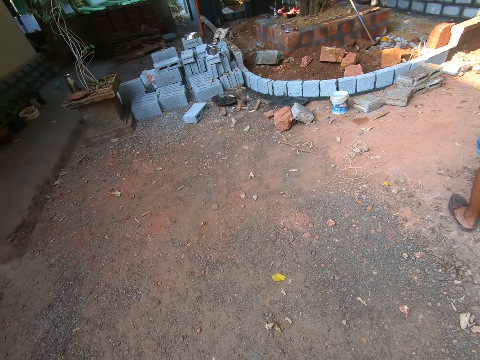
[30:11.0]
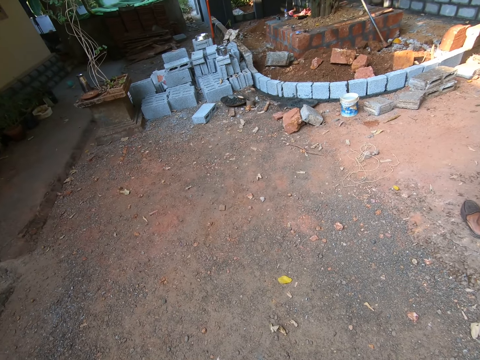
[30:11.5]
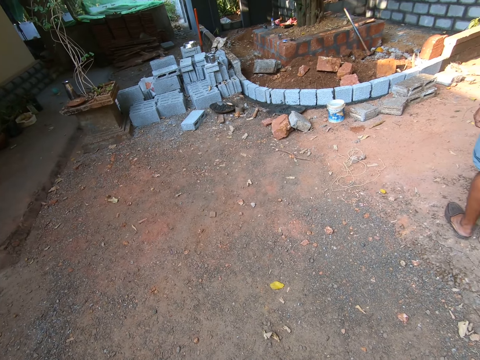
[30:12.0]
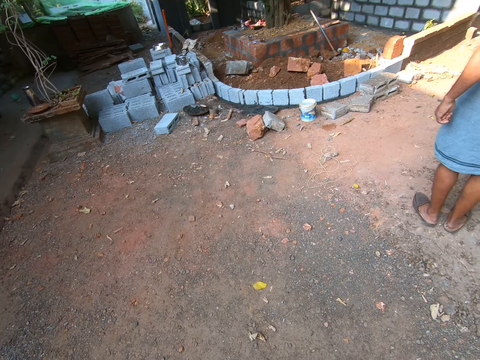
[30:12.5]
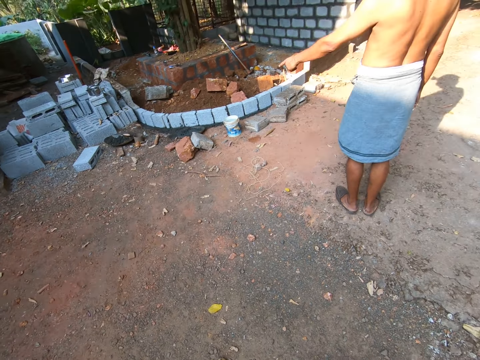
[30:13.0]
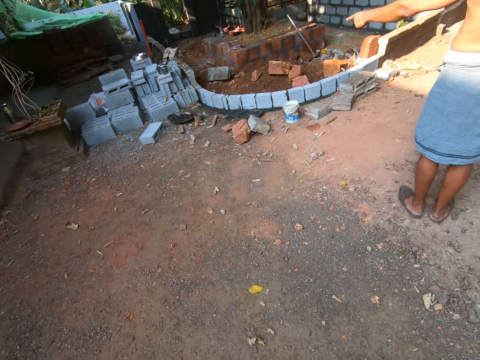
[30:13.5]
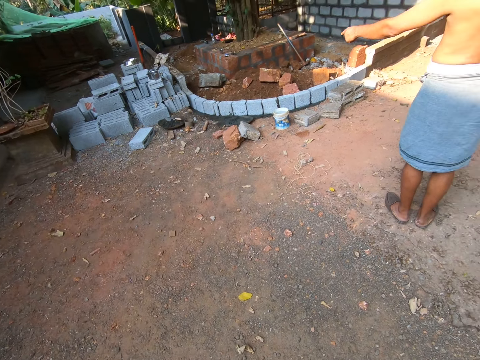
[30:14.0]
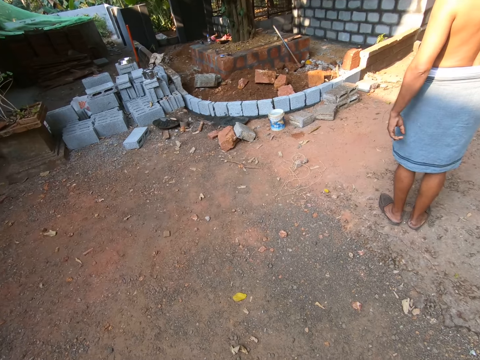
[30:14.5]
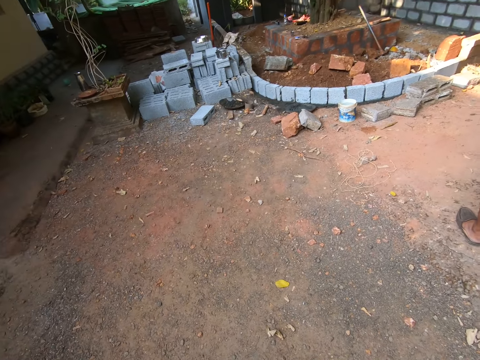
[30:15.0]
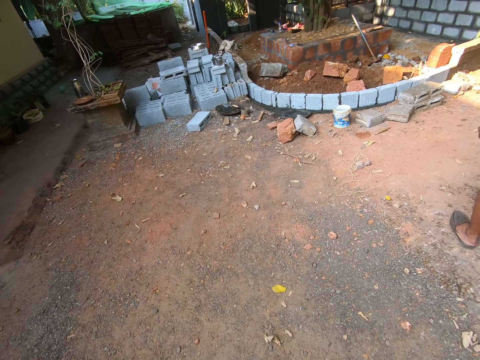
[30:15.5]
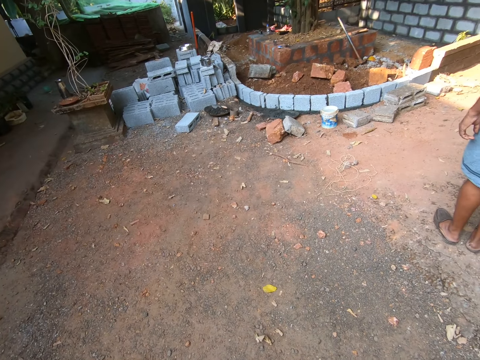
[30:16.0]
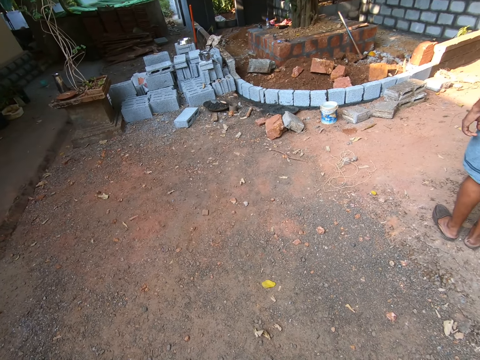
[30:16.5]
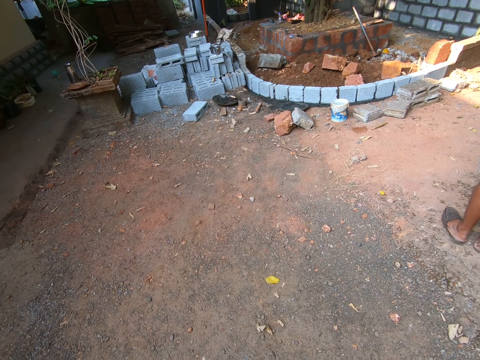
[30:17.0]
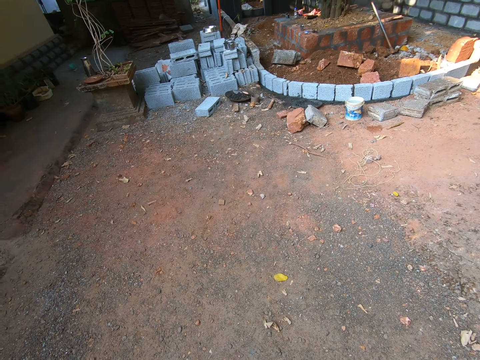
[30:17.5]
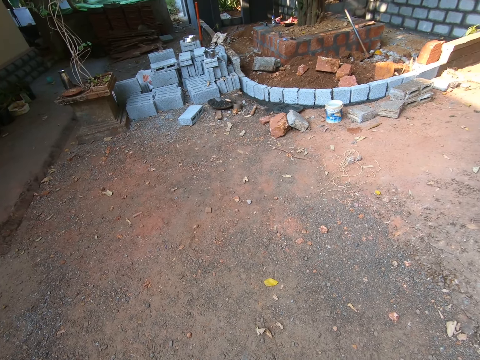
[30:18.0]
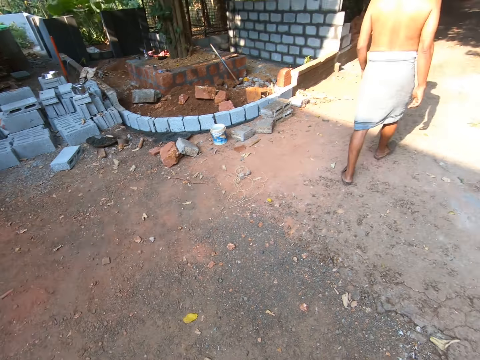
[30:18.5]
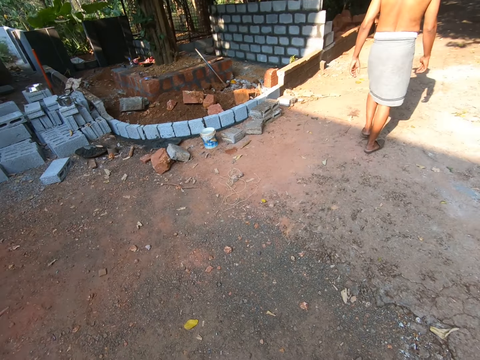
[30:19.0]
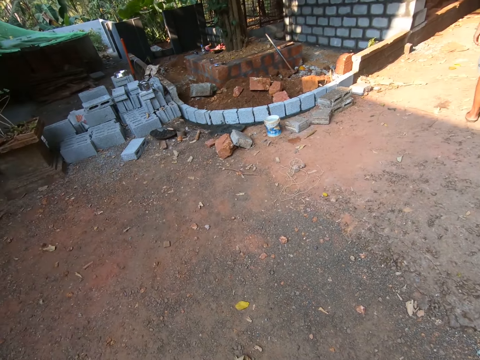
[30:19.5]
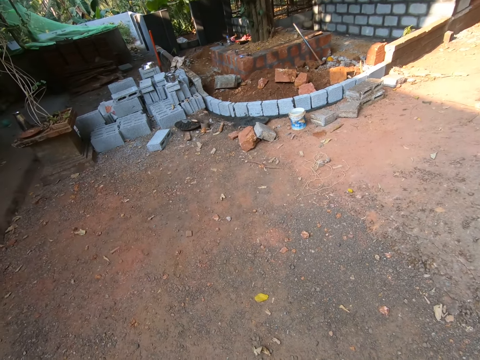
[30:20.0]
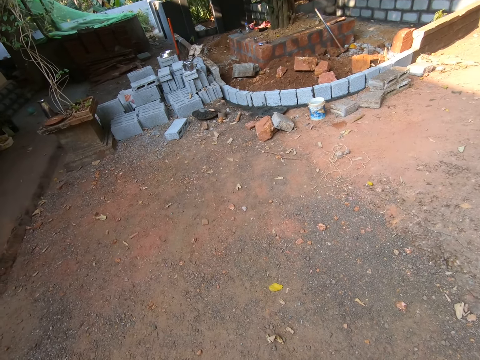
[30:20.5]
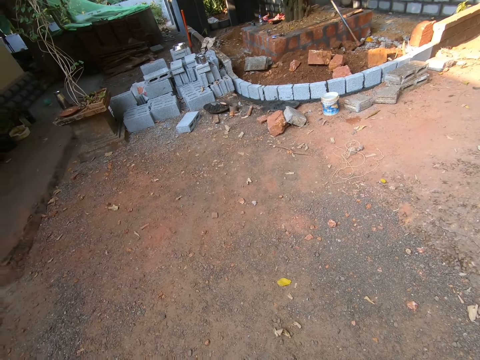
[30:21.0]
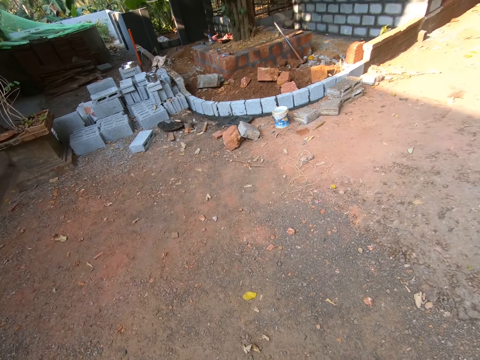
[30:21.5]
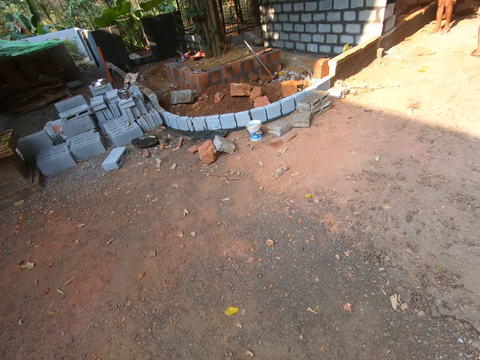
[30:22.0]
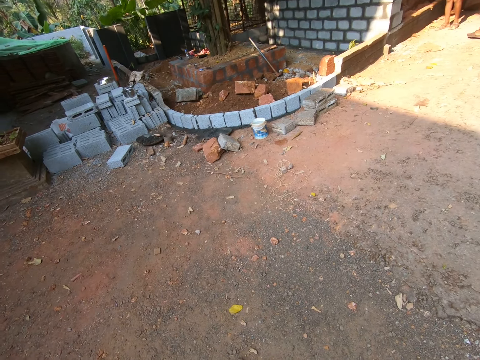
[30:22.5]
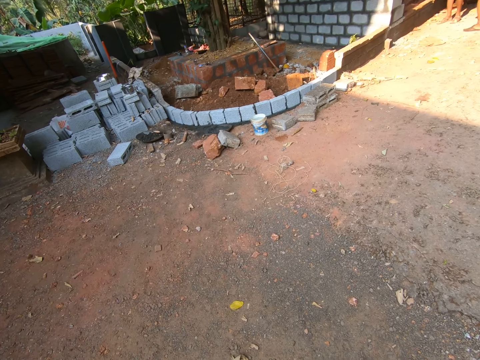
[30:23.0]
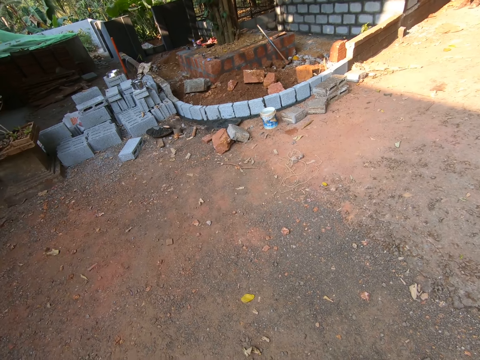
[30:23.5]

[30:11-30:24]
A person points at the concrete.

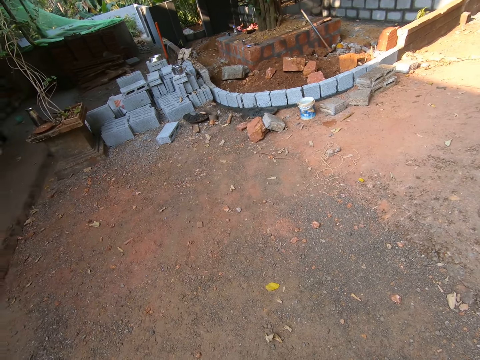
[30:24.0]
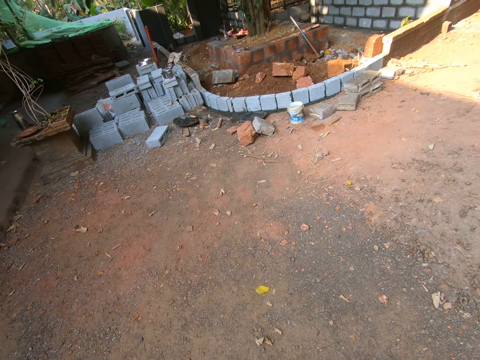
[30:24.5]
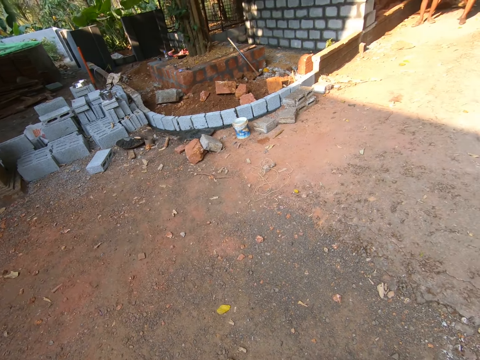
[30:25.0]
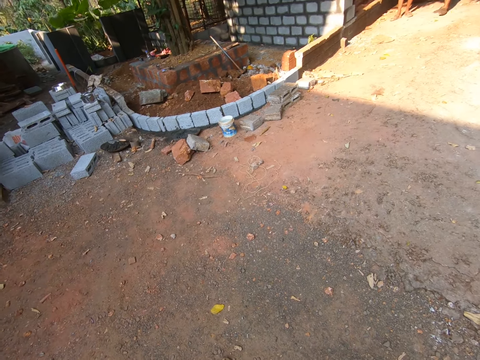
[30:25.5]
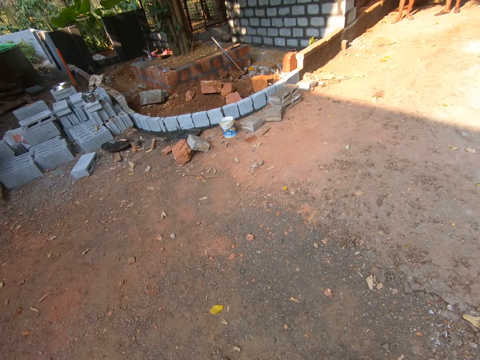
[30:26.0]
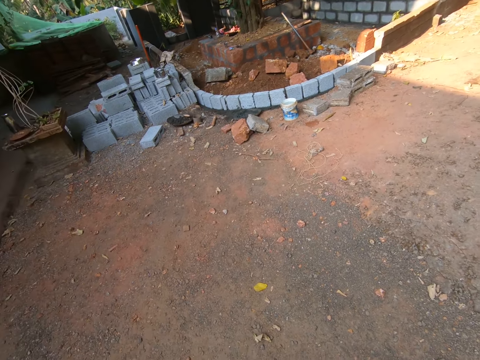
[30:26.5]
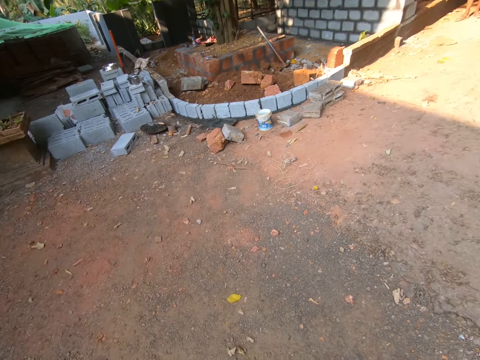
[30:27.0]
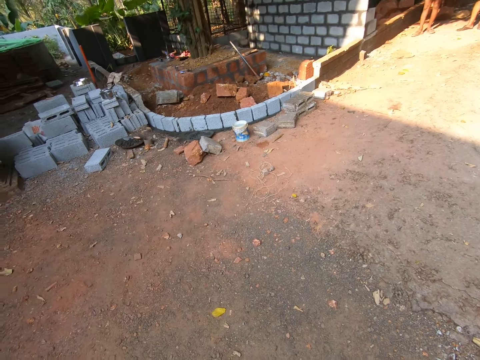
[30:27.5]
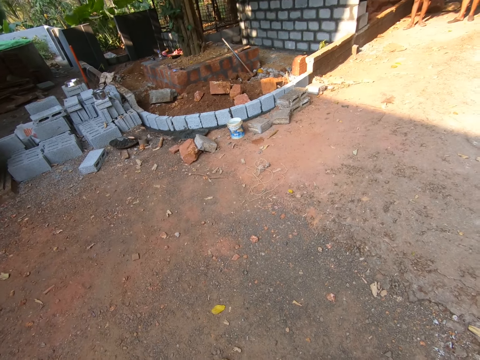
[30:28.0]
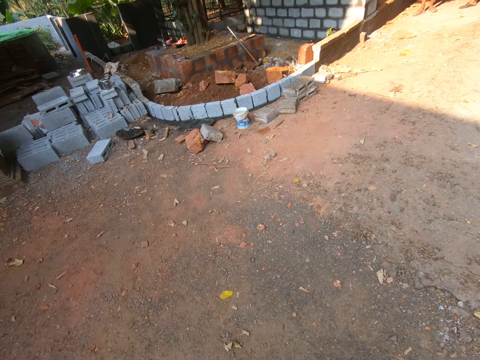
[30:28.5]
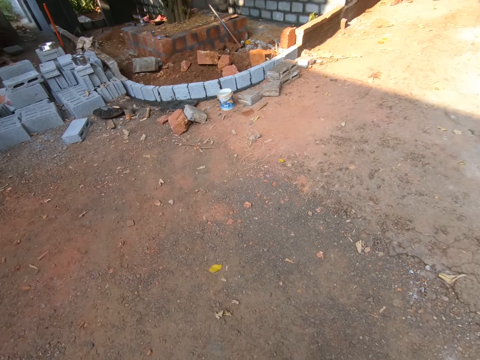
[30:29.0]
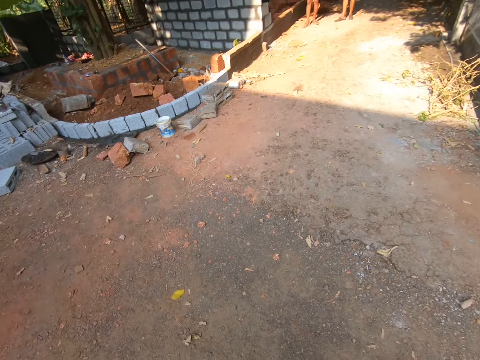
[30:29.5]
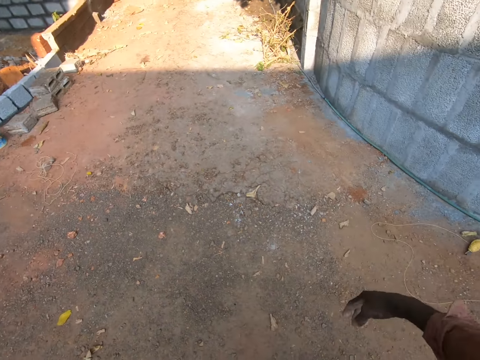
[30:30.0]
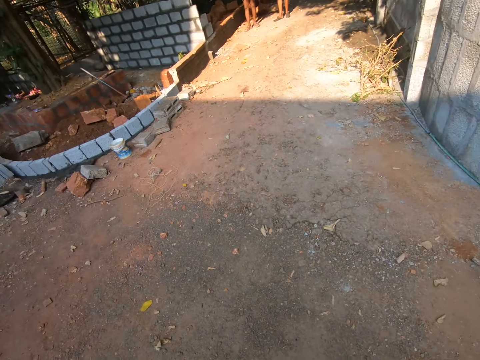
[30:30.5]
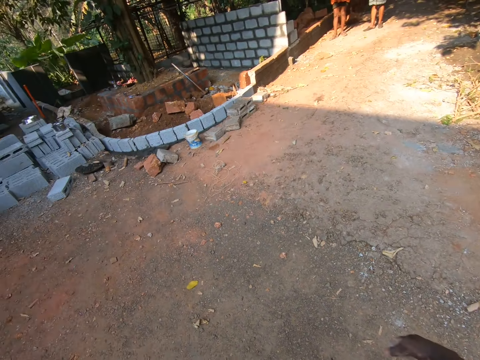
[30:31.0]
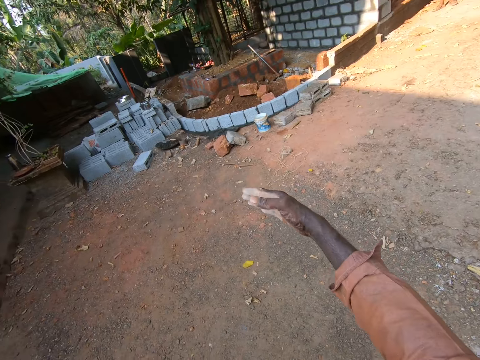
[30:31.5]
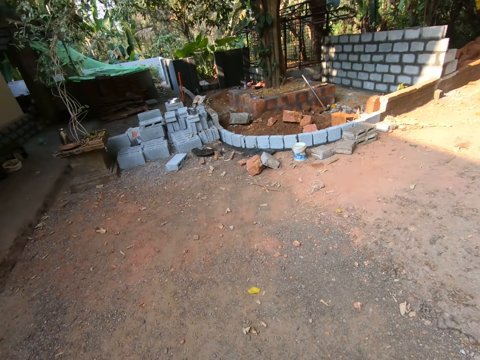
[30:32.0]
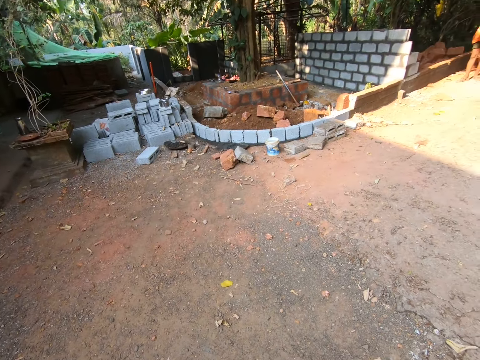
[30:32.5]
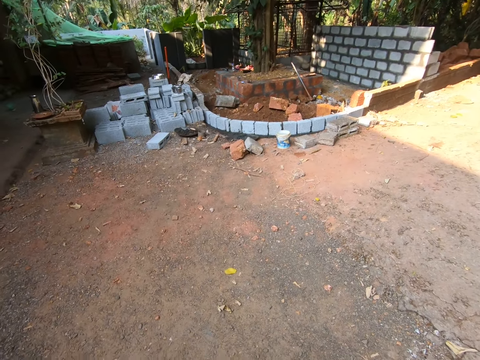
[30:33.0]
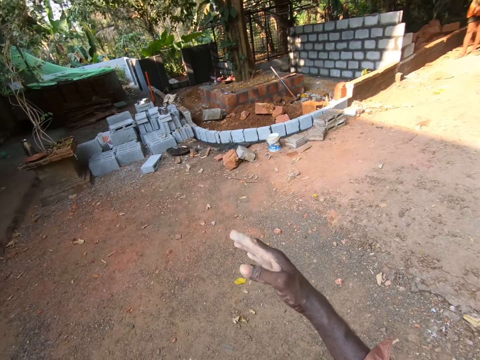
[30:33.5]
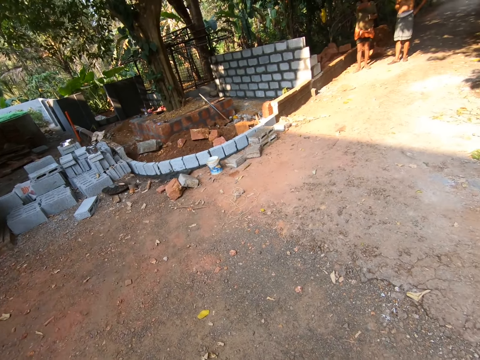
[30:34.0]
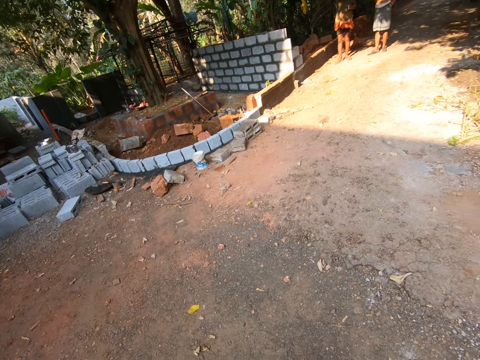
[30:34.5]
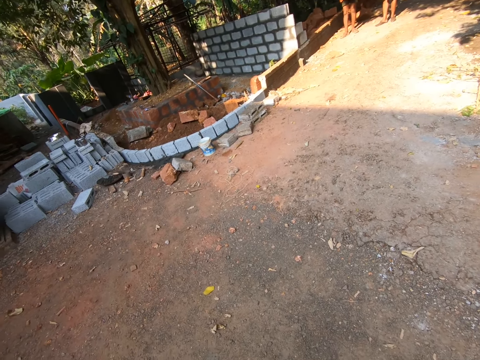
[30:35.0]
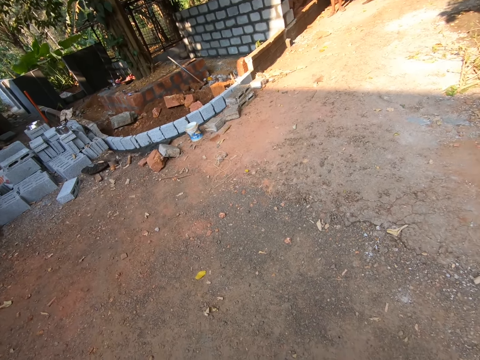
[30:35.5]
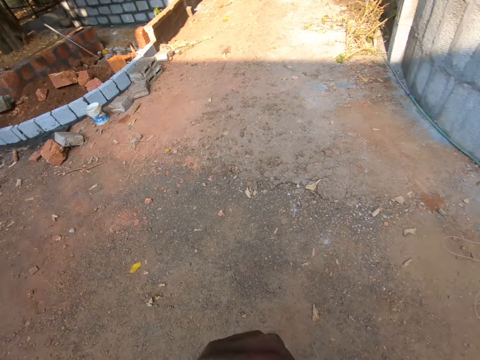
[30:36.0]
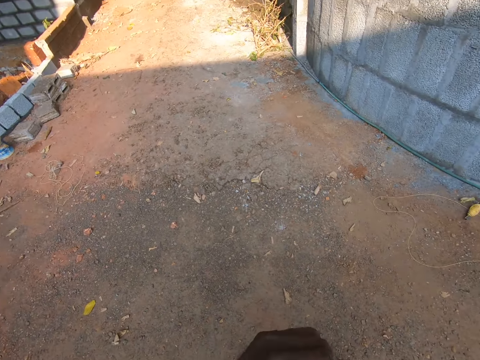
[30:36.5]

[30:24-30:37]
The camera wearer moves his left hand.
